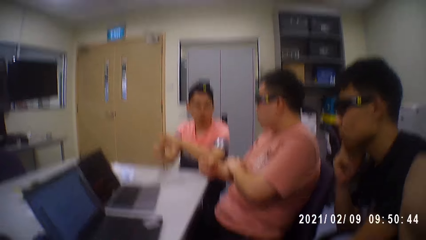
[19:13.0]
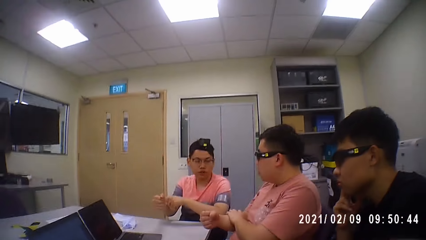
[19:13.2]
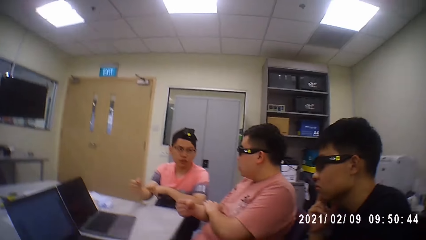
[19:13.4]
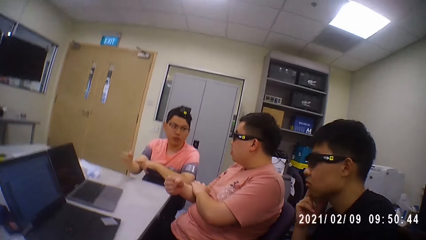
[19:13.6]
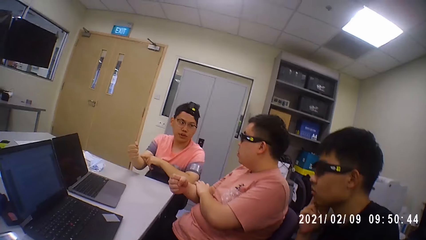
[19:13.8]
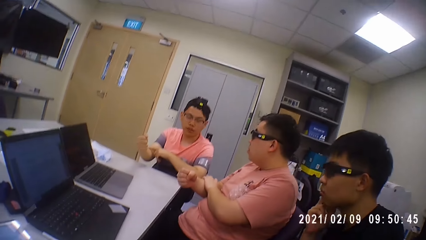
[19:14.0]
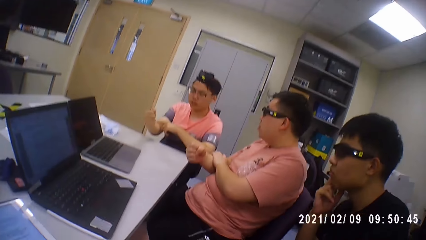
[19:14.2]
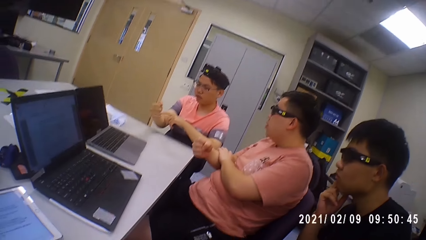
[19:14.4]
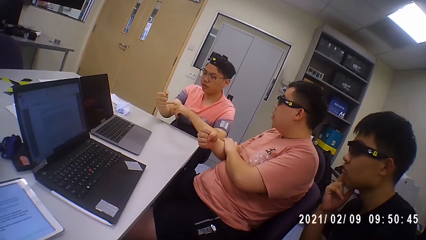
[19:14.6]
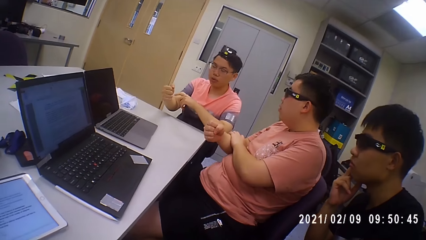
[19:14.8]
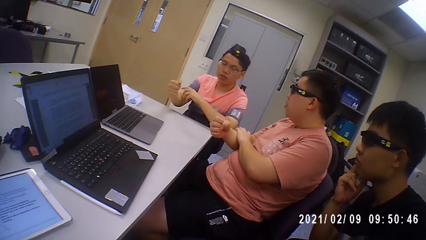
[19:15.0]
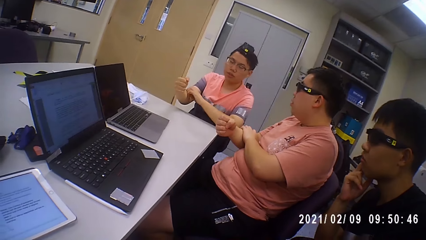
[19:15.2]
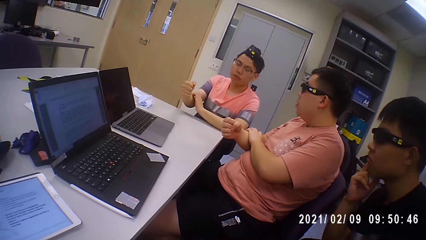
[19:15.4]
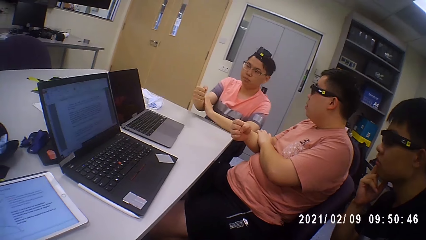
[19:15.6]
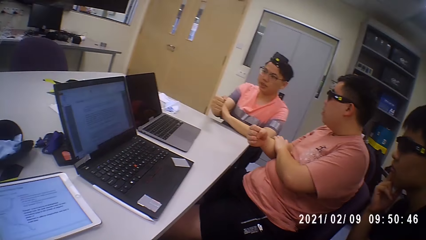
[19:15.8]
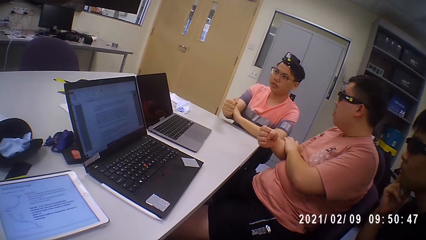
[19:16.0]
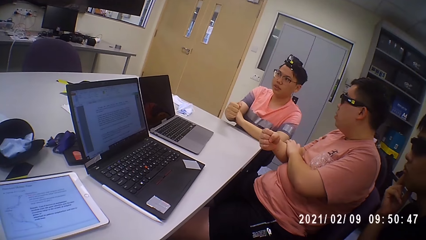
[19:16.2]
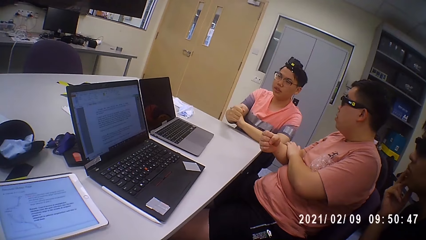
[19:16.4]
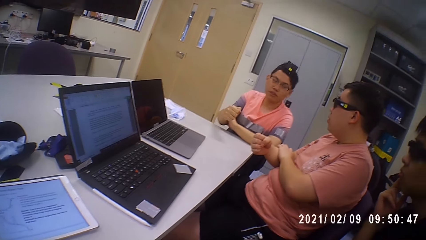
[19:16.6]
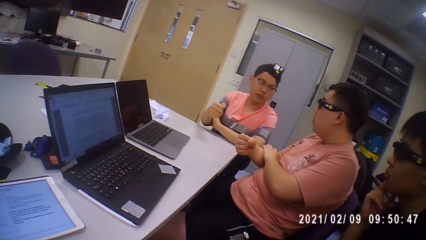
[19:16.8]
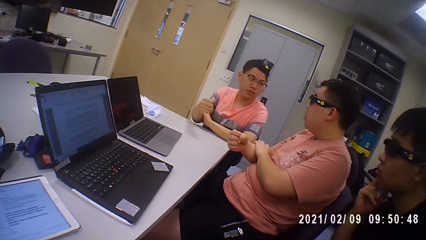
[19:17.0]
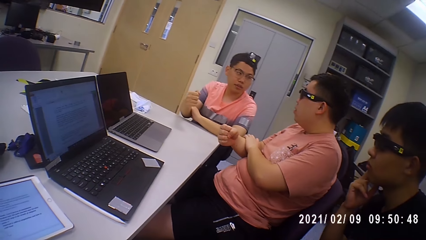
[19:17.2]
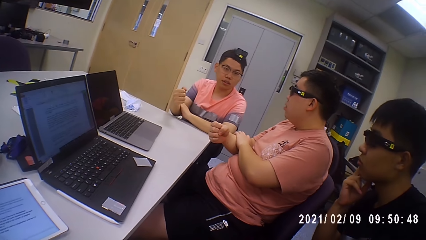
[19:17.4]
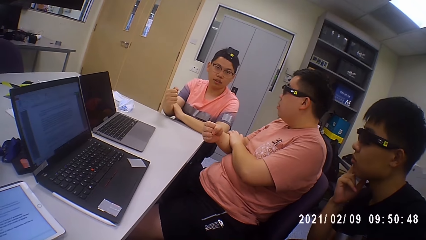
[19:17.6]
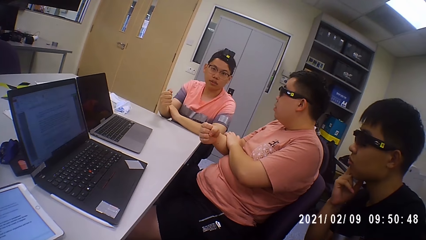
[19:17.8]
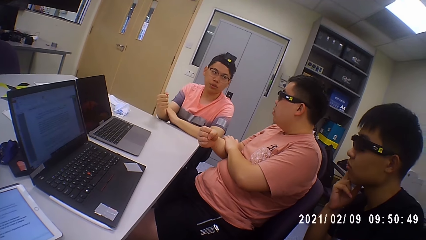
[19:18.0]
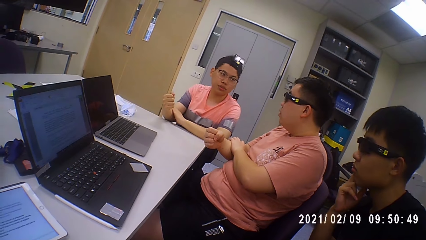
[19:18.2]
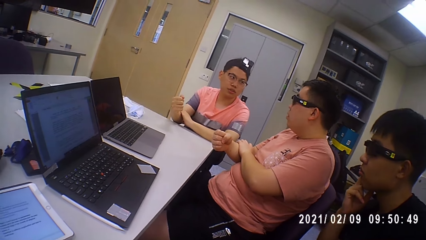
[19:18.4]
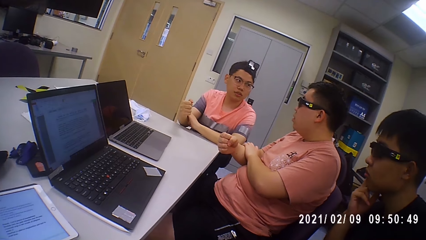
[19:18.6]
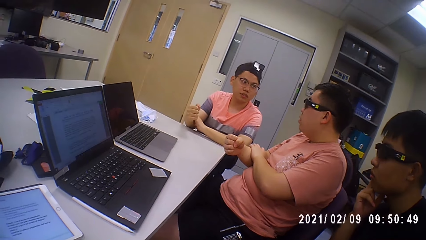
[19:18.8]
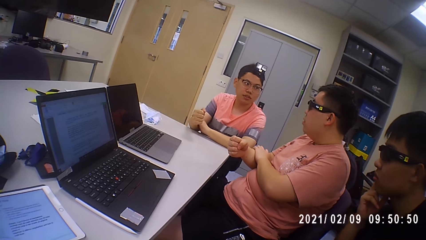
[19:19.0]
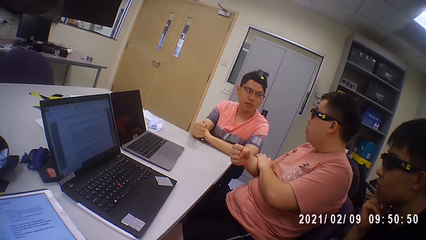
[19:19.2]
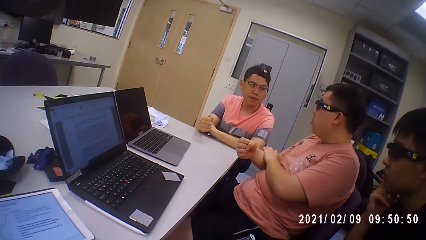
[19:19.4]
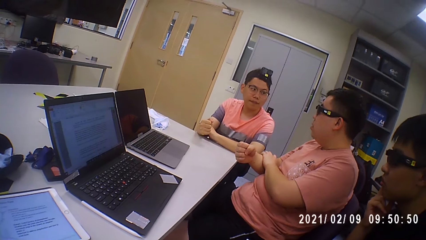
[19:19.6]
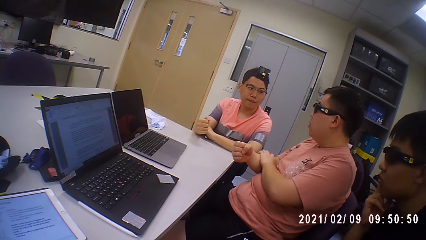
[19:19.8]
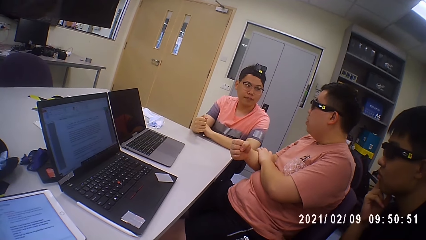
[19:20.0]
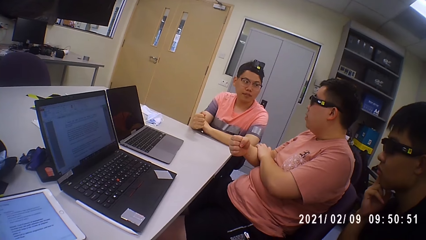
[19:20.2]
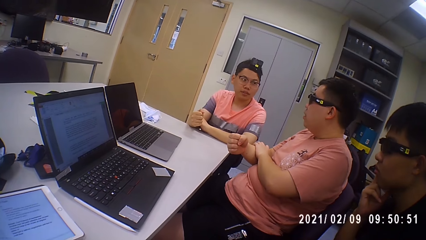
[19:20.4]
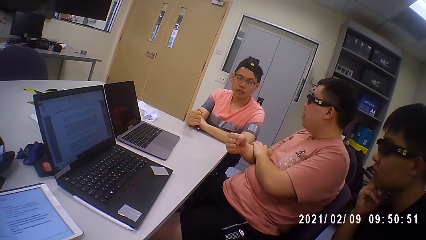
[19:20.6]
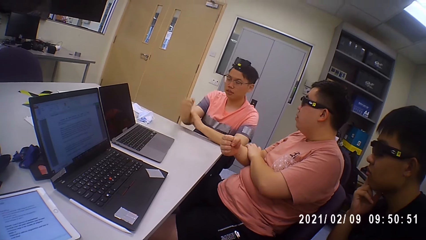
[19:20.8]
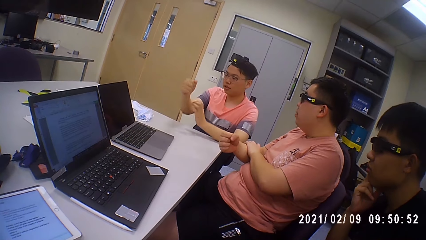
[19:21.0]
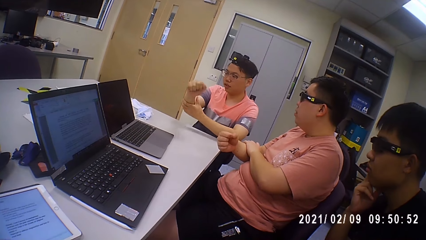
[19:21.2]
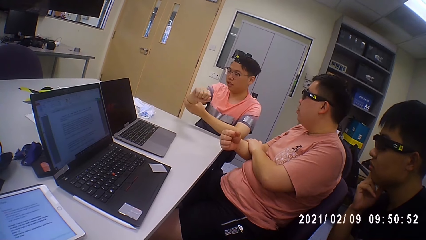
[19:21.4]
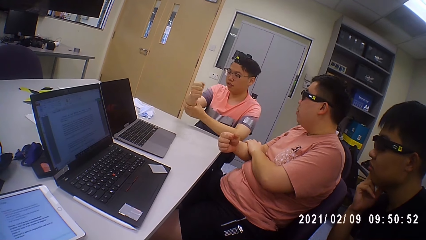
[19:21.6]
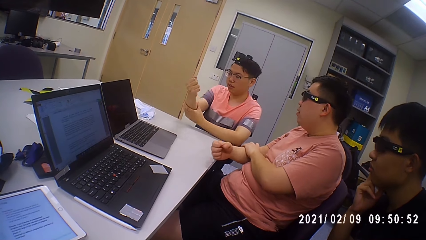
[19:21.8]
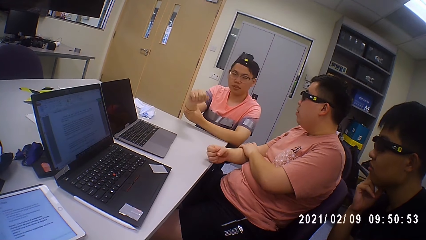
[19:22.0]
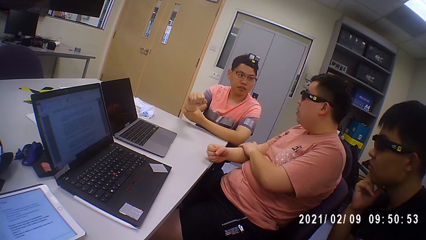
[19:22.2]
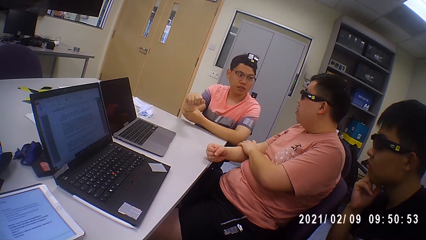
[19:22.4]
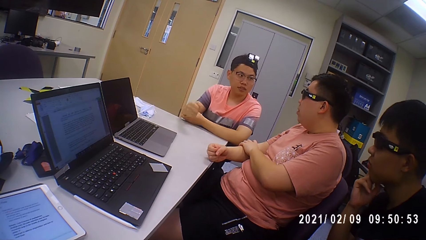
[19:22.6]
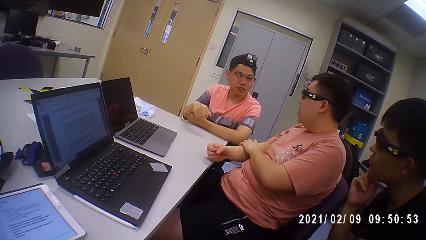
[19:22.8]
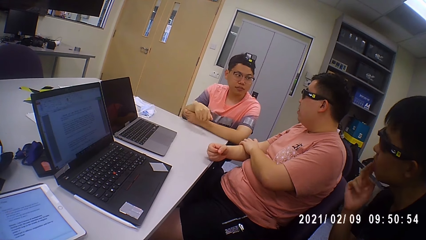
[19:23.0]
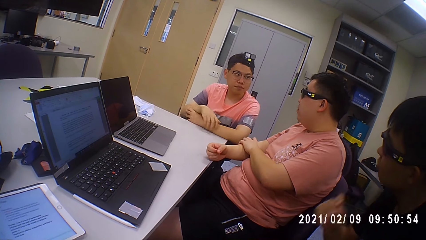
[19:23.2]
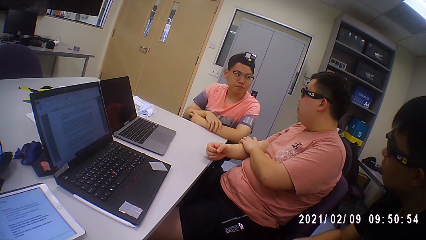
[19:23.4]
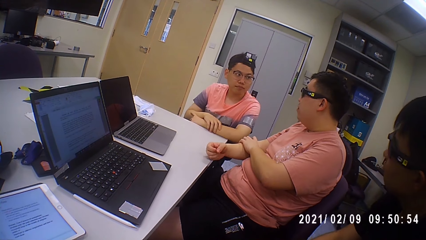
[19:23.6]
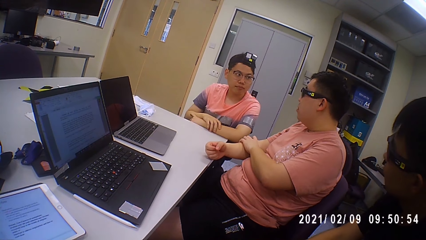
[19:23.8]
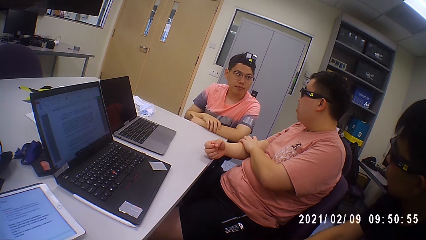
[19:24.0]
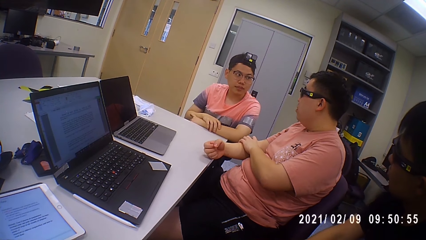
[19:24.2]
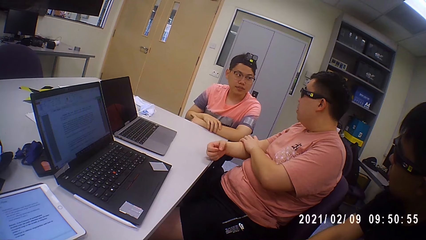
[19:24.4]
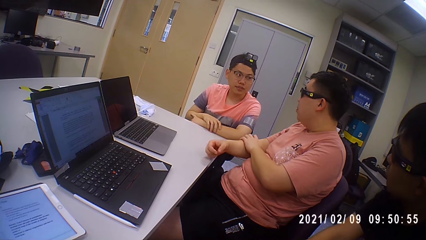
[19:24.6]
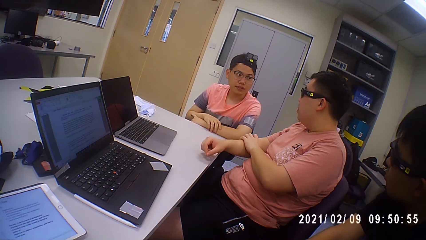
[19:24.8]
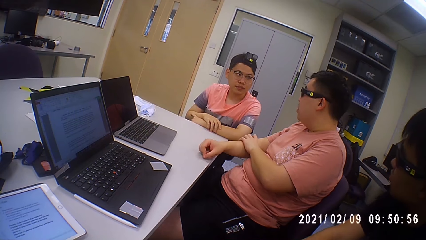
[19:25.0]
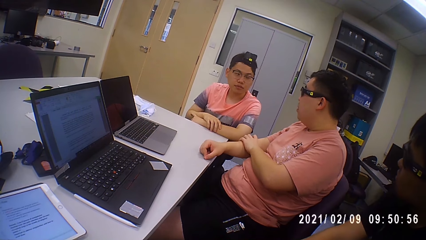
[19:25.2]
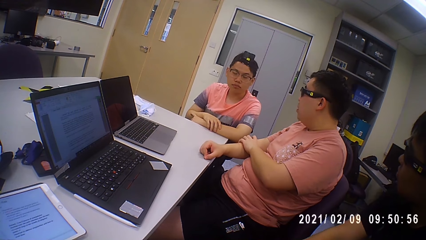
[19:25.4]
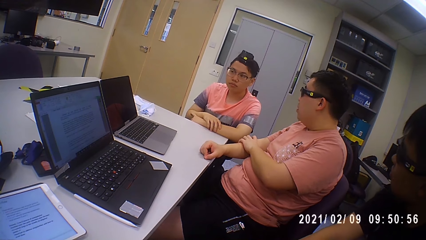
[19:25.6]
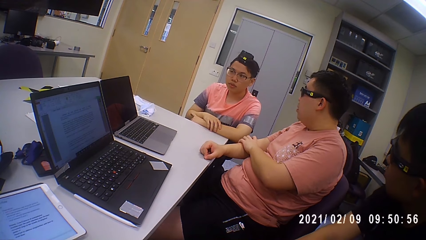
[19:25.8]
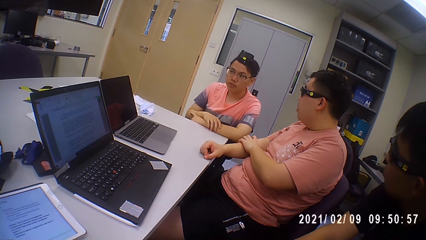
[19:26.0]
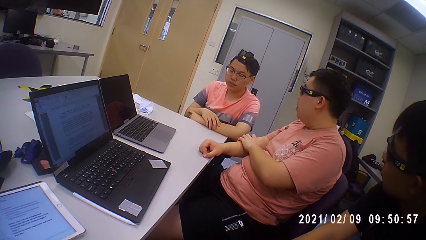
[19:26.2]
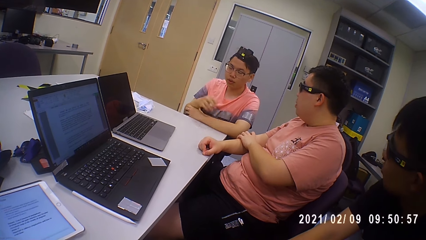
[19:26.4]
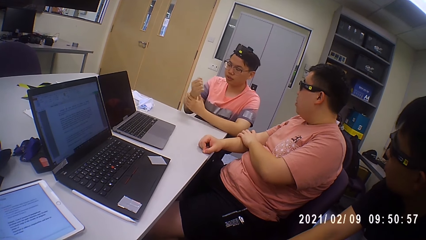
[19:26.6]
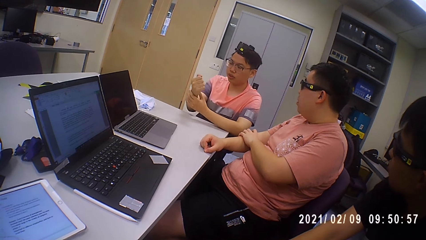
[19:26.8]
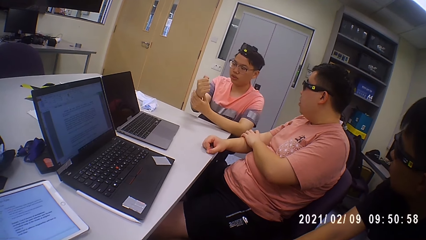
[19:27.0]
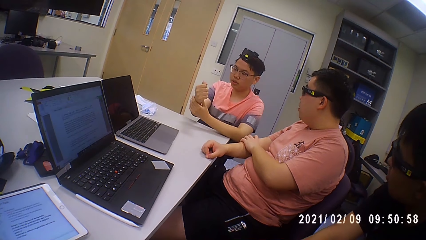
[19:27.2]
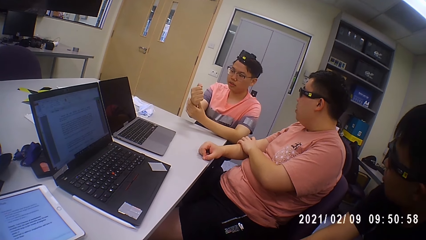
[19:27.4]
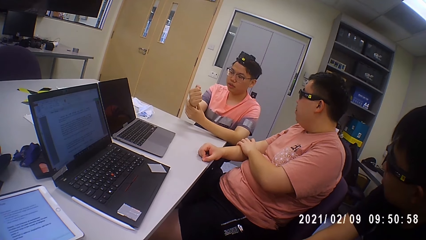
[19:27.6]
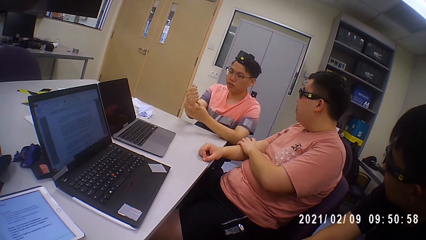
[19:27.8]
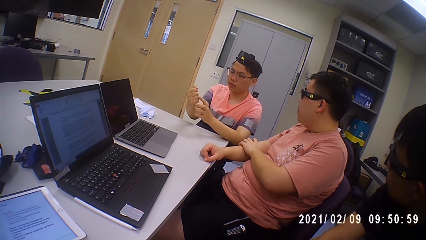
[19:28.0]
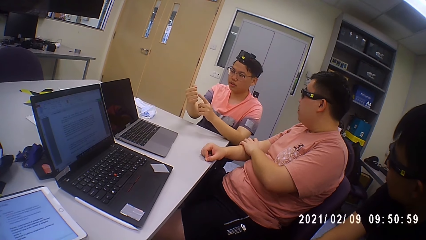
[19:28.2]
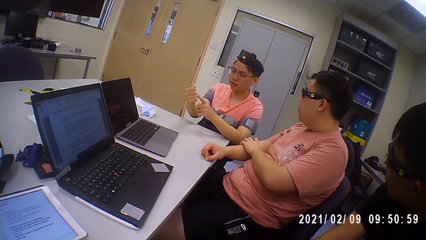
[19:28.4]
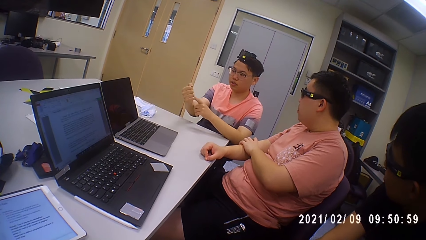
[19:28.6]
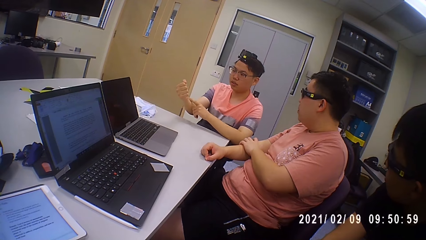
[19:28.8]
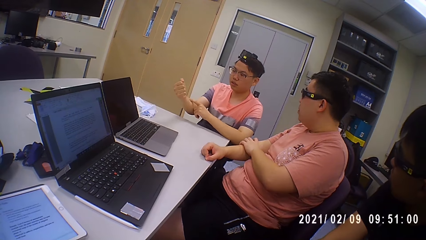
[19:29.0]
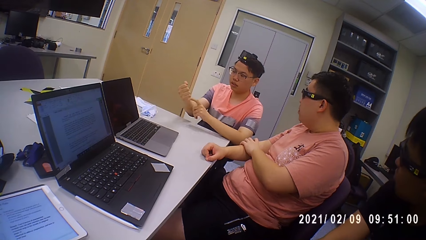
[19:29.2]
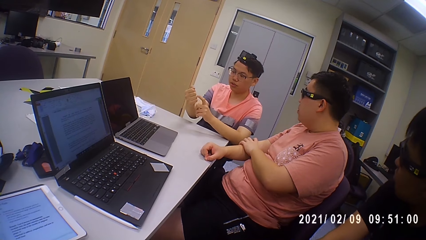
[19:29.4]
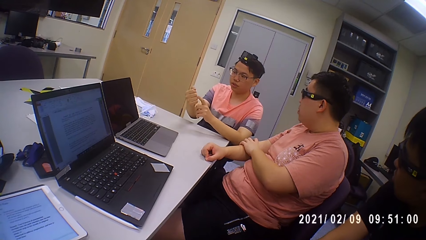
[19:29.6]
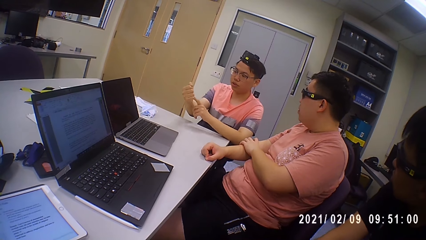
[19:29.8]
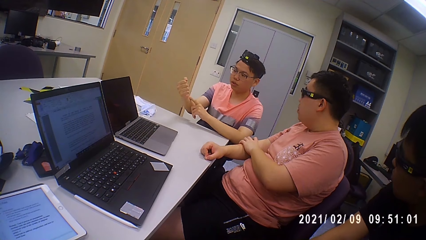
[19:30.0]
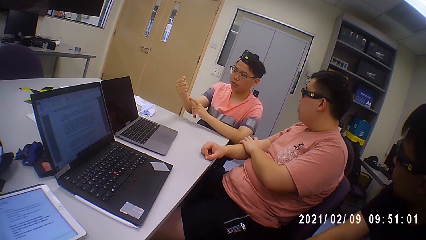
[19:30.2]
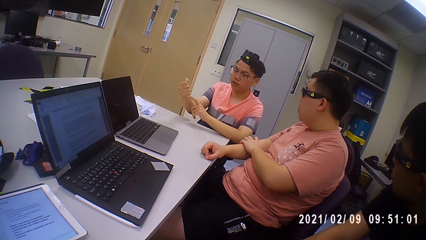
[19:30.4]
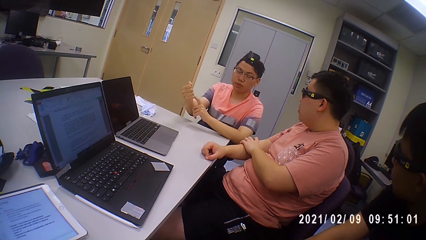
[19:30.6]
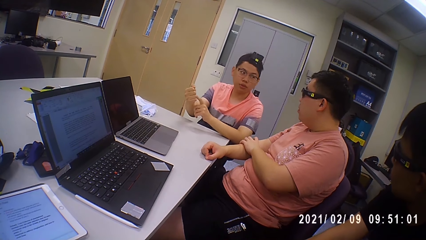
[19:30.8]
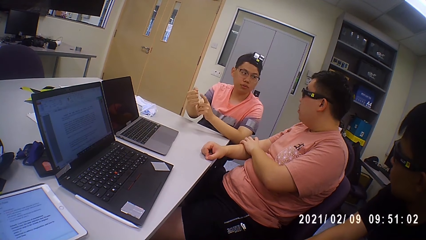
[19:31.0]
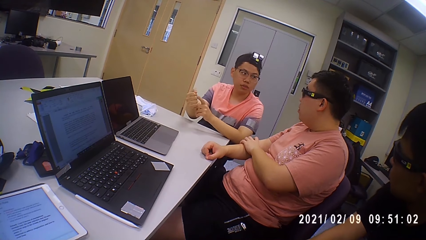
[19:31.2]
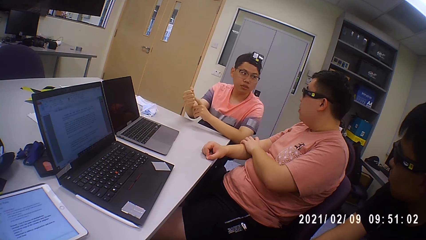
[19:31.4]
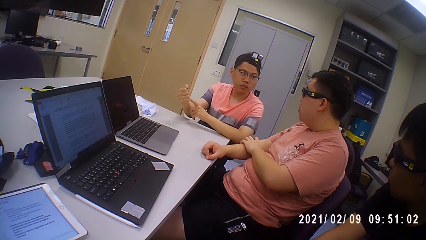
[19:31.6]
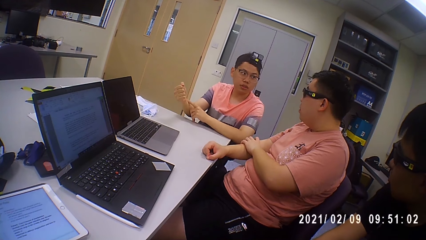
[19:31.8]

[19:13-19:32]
A man holds his right hand with his left hand. The man moves his left hand across his right hand.
